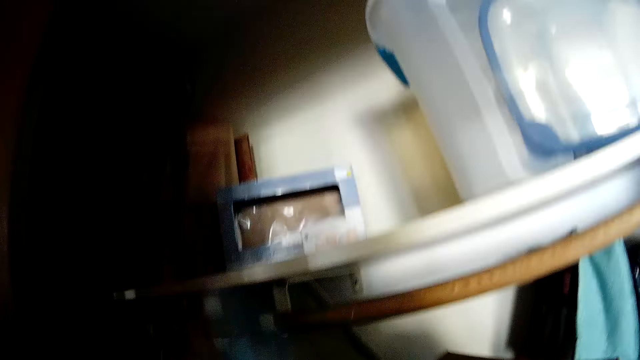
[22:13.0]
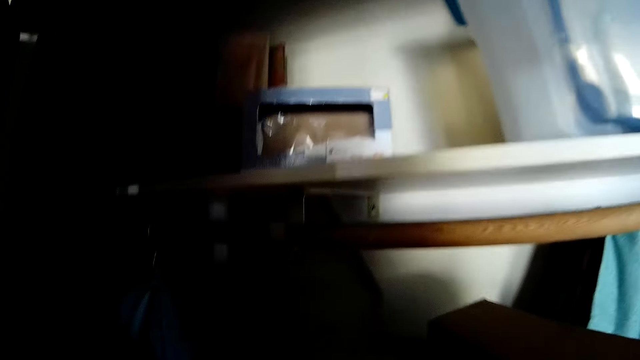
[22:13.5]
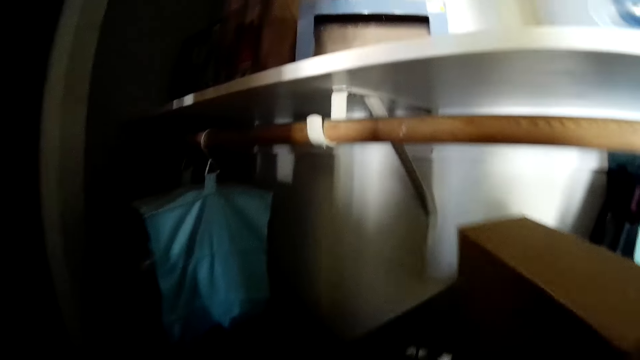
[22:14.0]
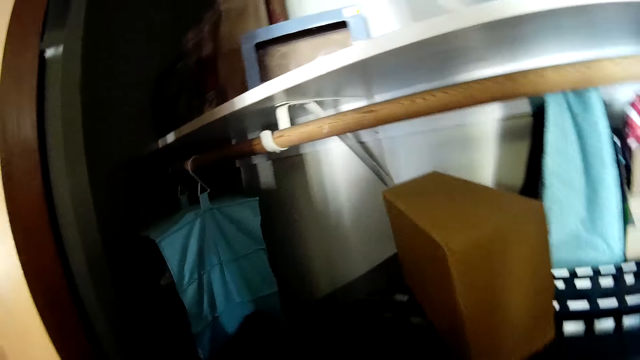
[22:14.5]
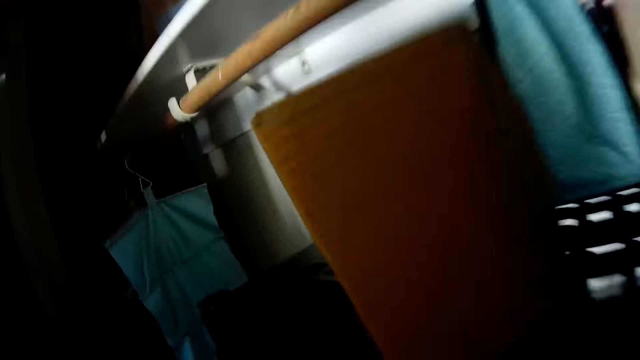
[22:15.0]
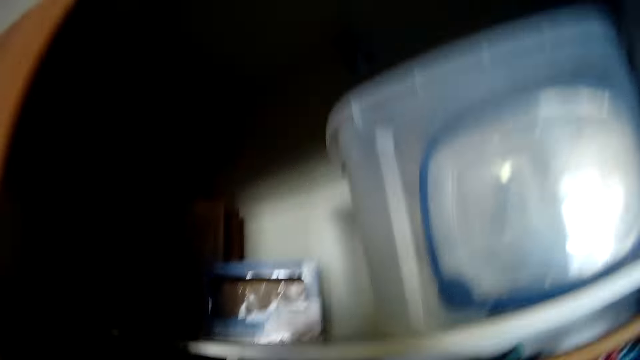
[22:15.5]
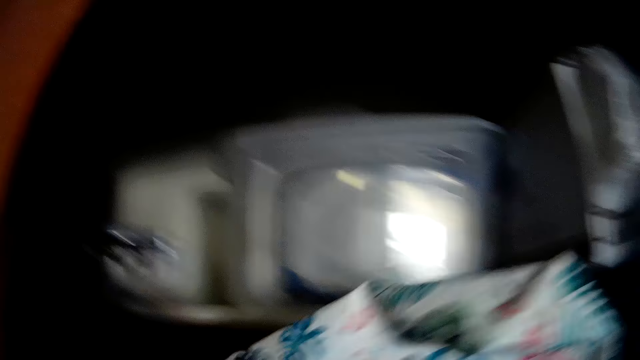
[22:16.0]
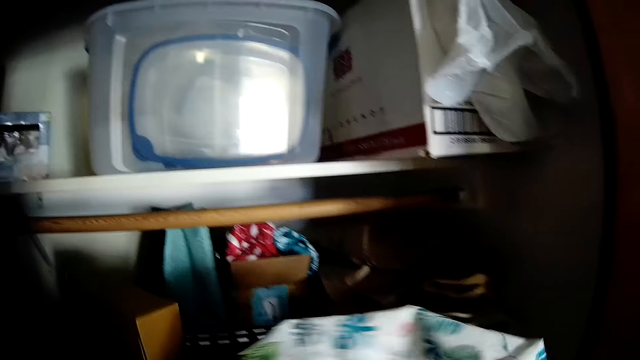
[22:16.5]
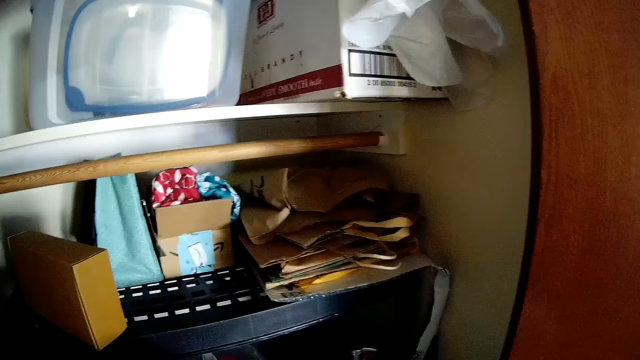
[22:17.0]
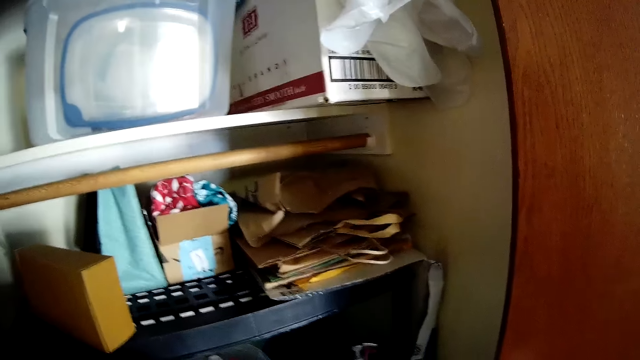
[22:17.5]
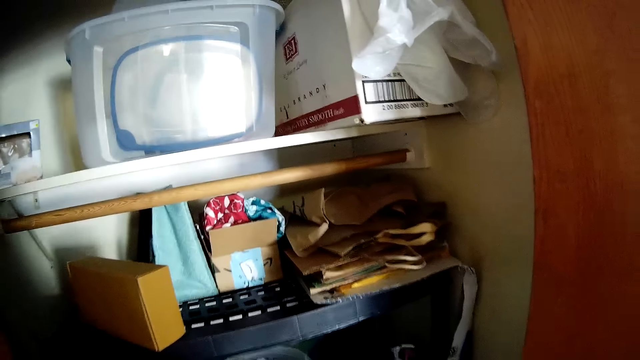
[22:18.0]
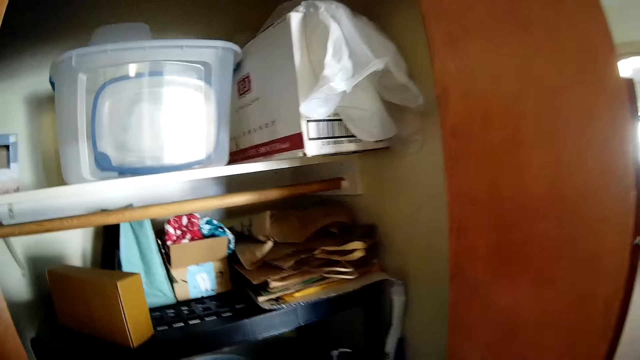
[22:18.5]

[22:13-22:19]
The camera wearer picks something from the wardrobe.

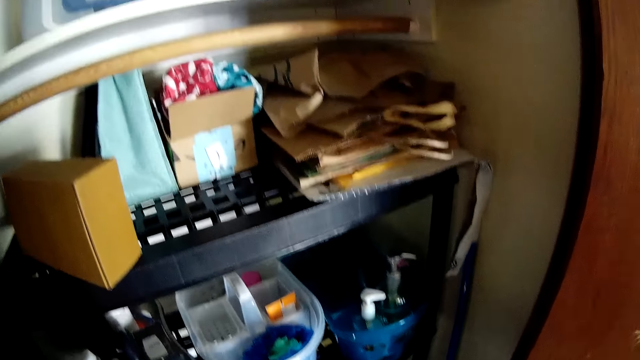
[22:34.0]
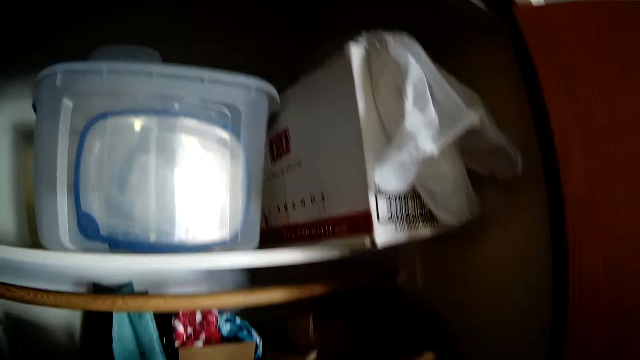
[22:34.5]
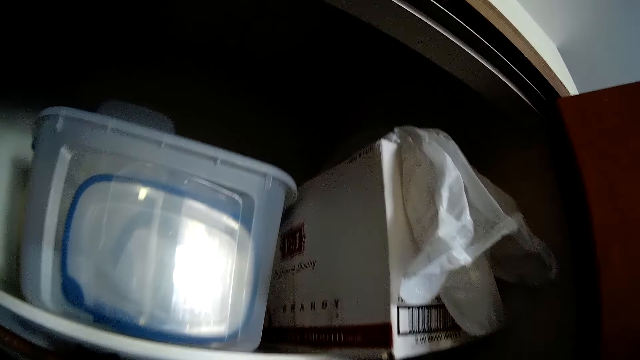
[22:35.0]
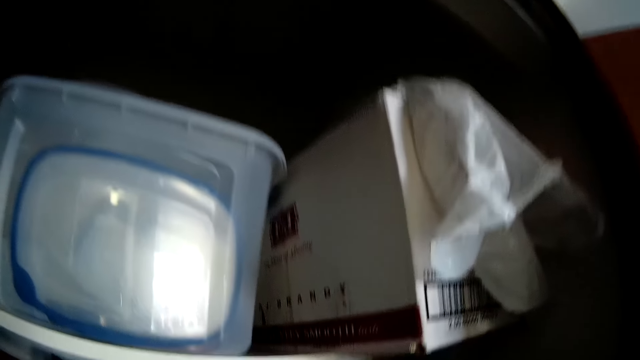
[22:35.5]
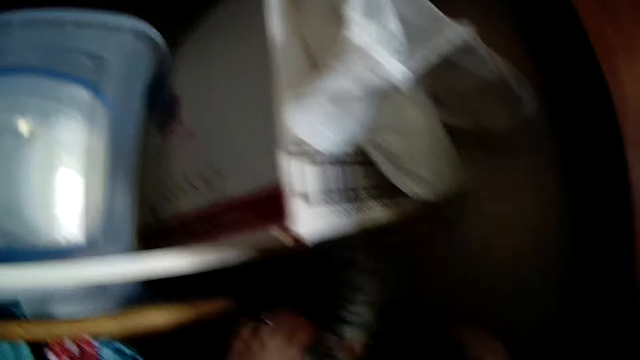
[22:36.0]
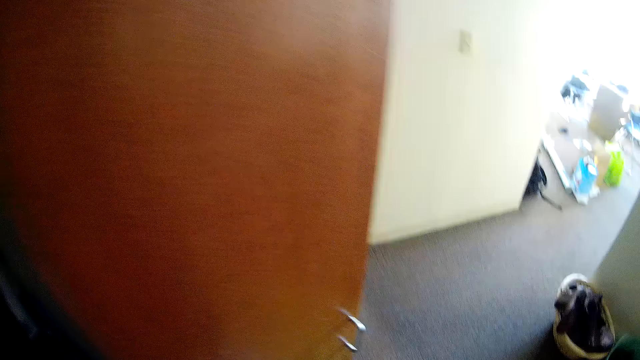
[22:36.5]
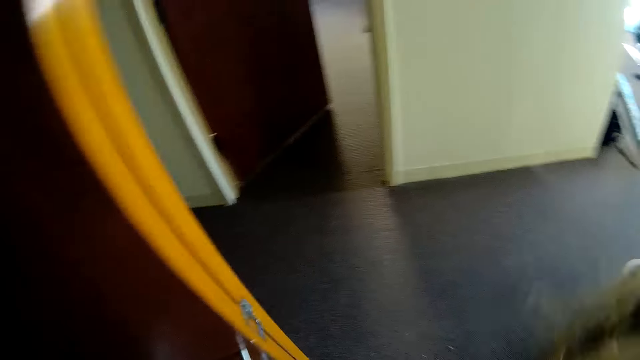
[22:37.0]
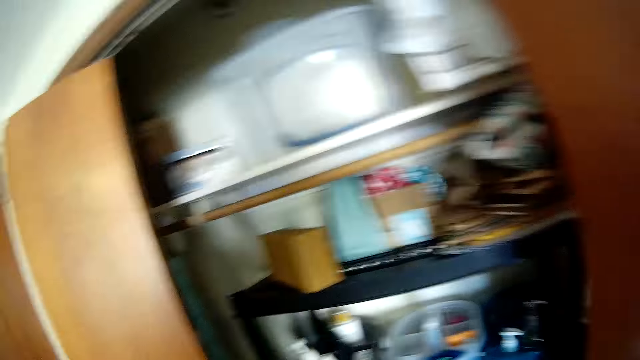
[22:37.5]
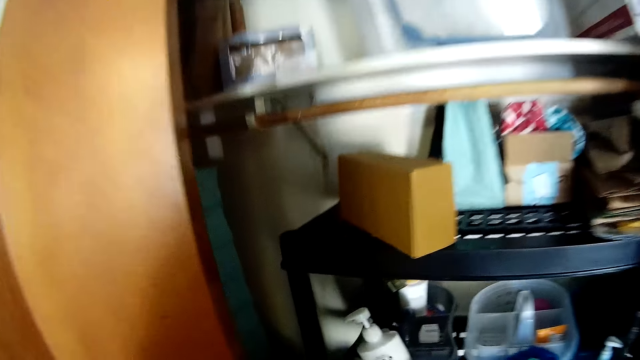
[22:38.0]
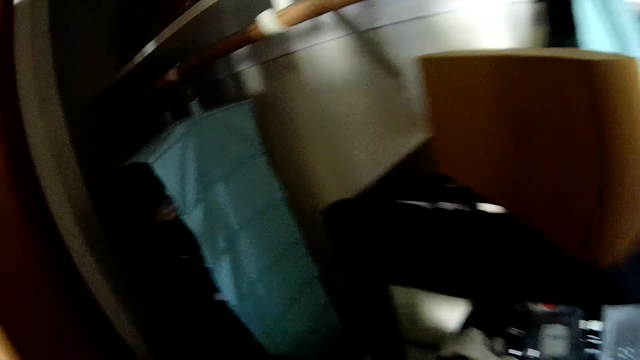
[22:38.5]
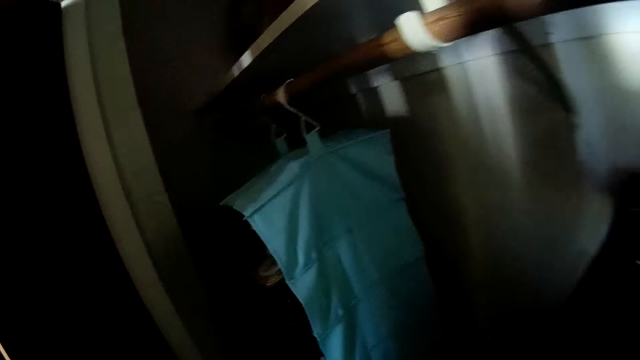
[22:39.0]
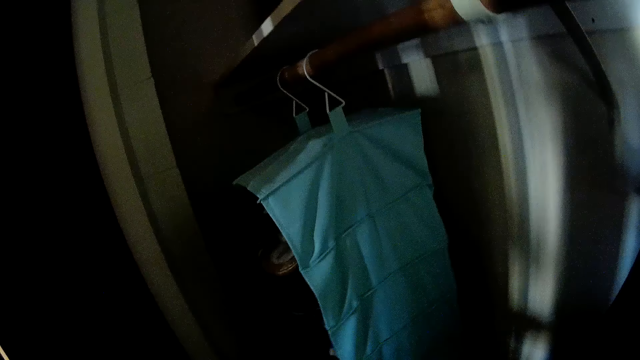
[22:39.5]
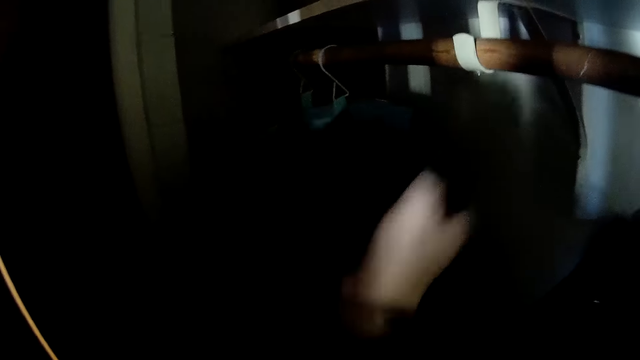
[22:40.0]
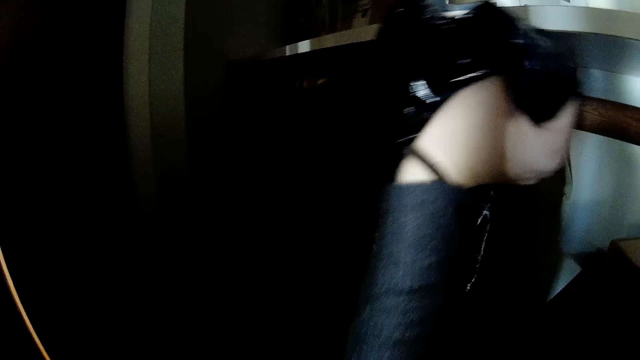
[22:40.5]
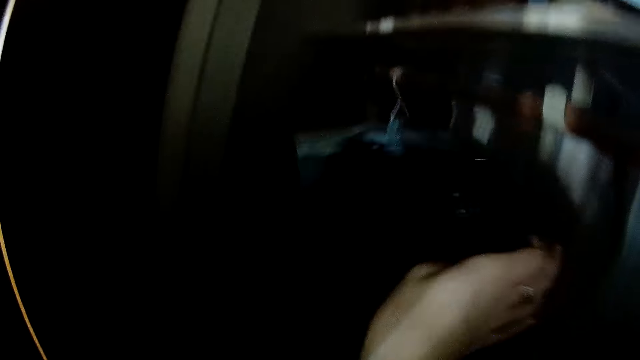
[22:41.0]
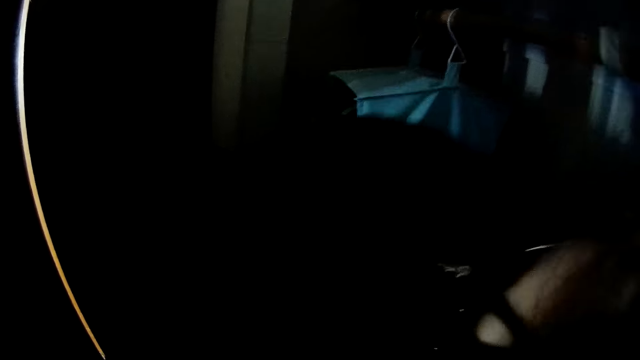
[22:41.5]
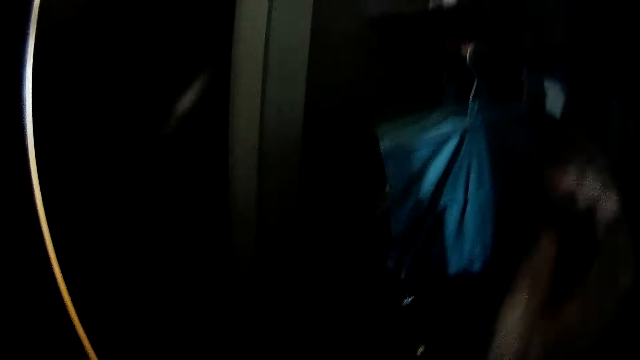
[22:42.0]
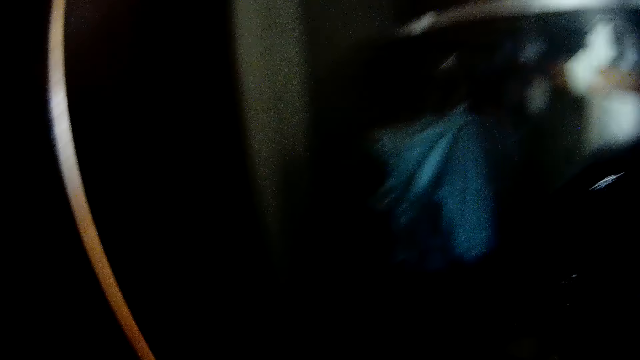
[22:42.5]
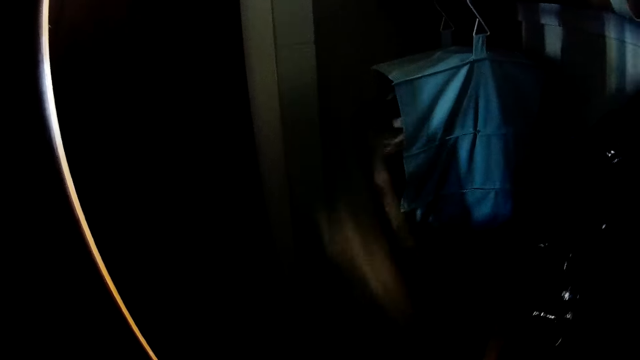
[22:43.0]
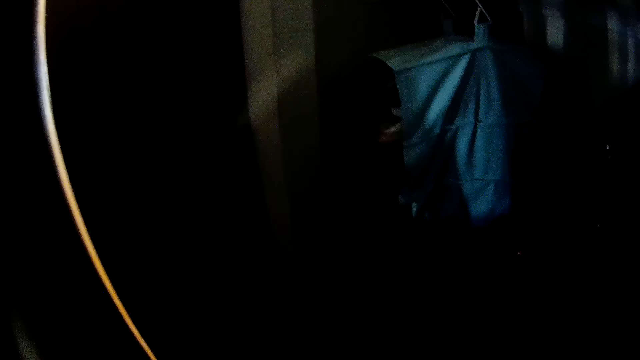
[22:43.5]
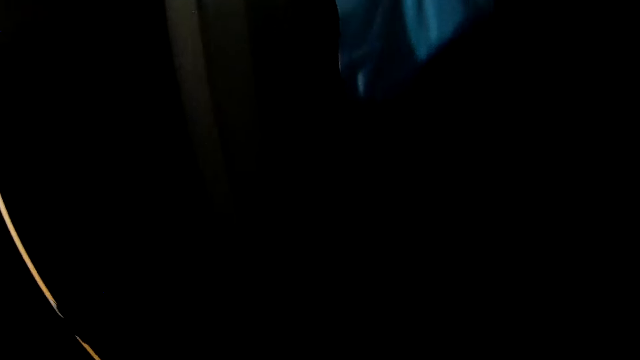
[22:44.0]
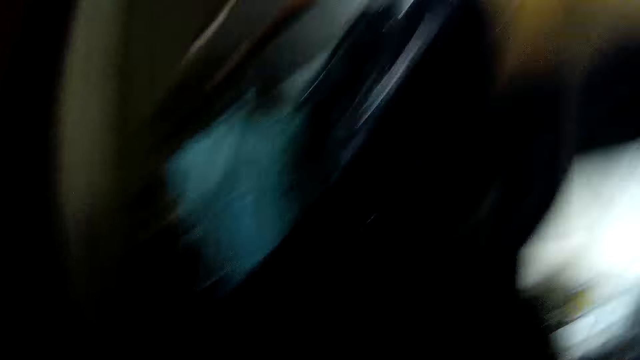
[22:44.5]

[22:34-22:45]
The camera wearer places something in the wardrobe. They are arranging the clothes on a hanger. They place a polythene bag in the wardrobe.

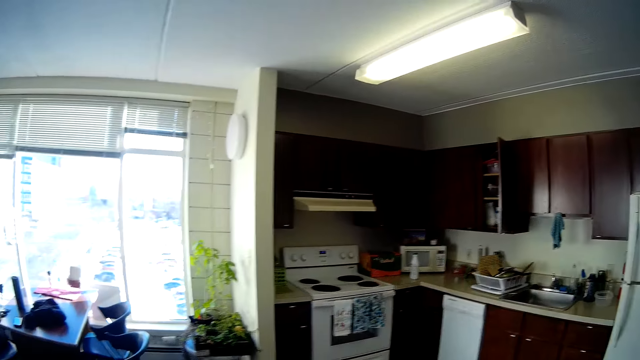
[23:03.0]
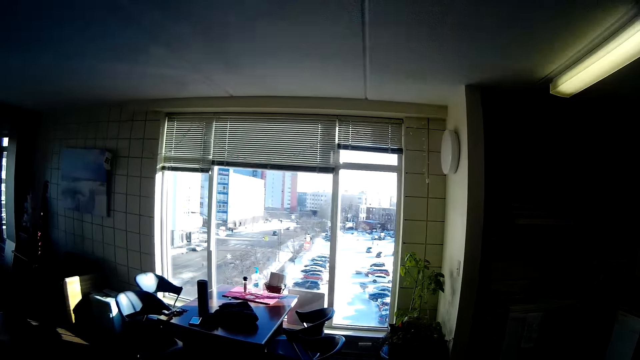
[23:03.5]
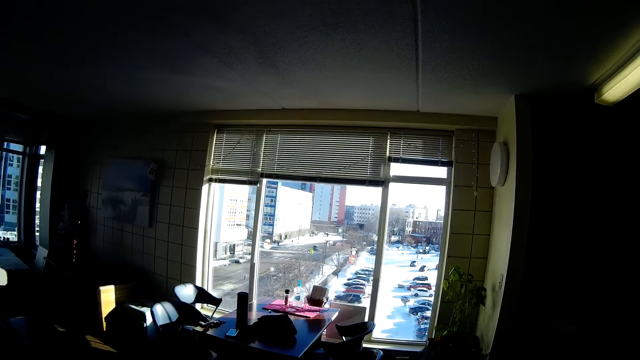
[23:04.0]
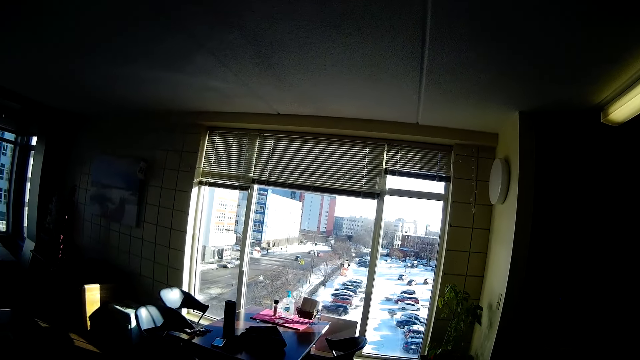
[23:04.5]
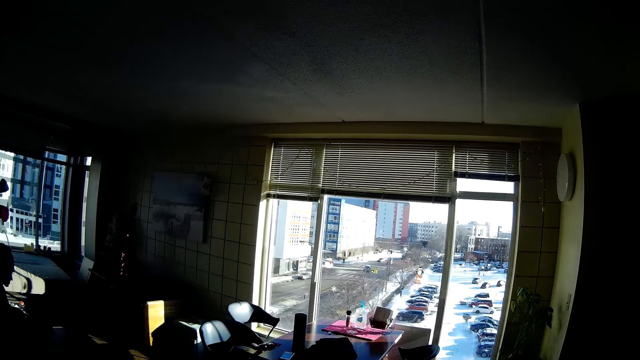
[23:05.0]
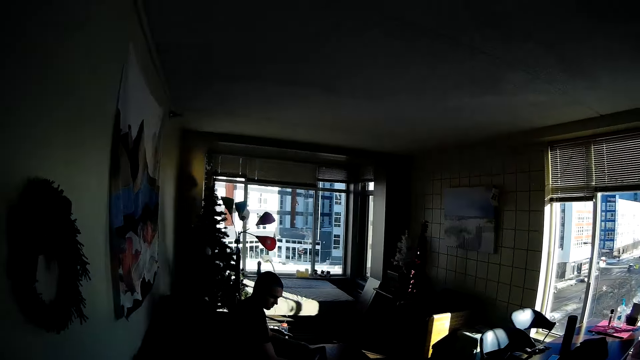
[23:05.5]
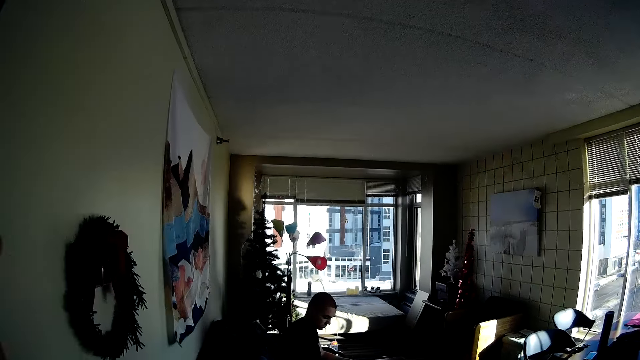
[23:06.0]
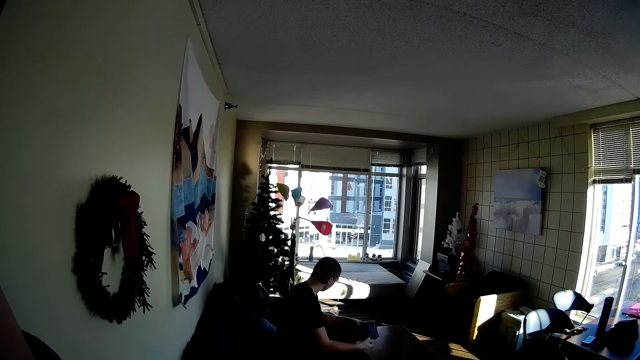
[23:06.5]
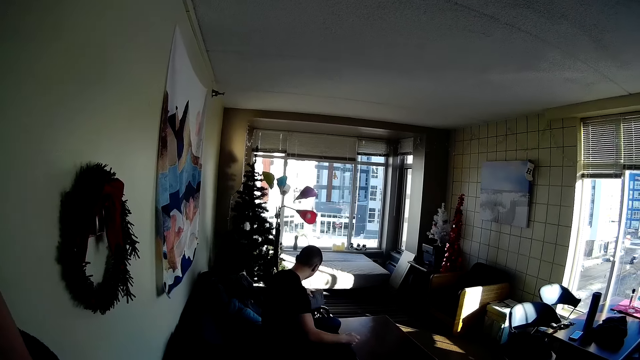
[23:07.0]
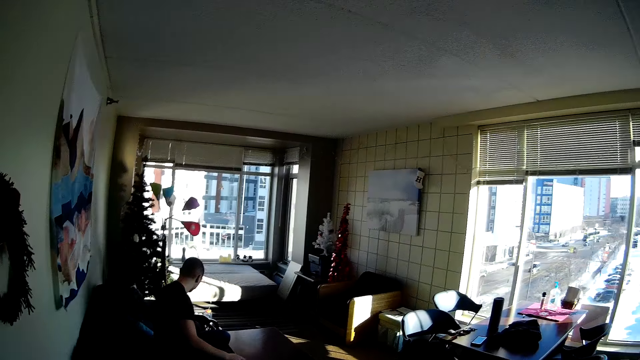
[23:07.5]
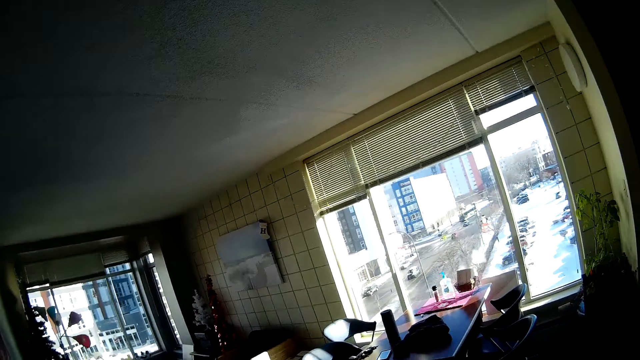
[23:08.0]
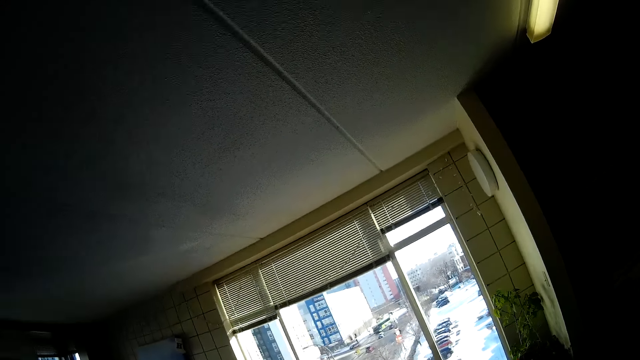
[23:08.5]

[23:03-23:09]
The camera wearer looks around.
